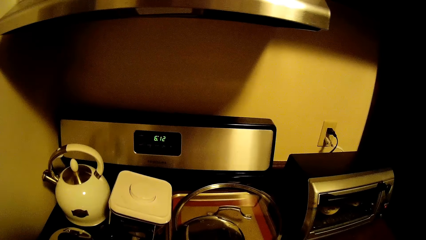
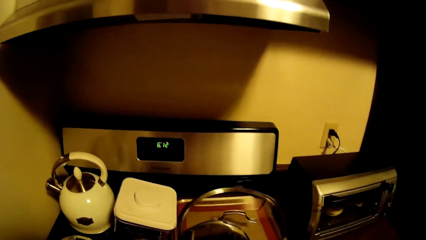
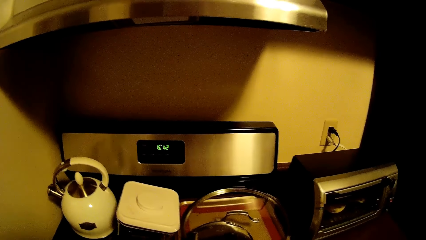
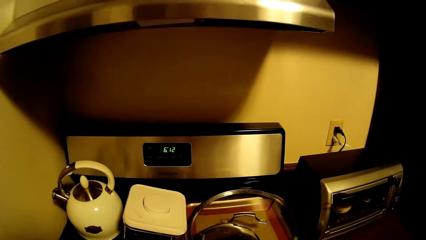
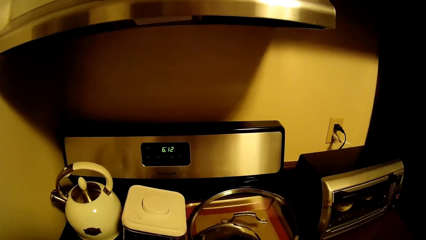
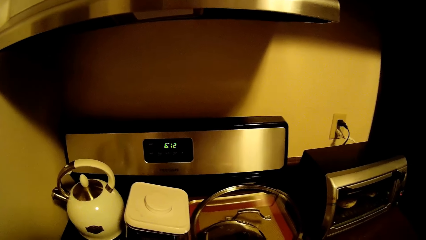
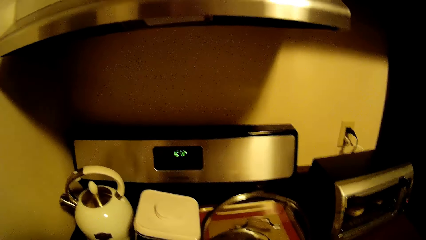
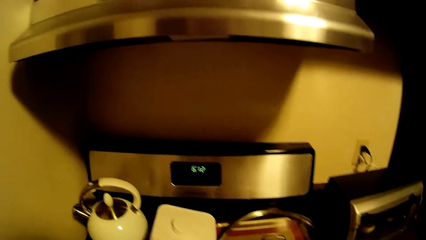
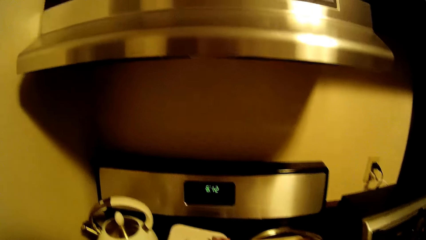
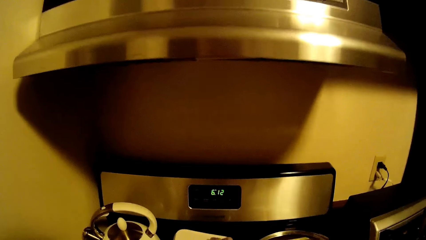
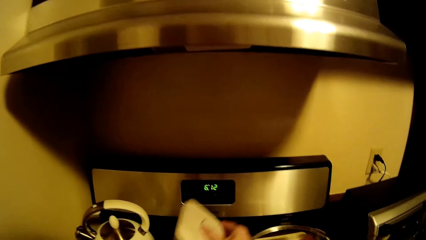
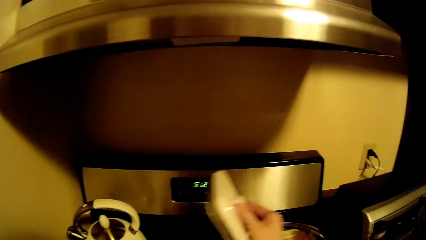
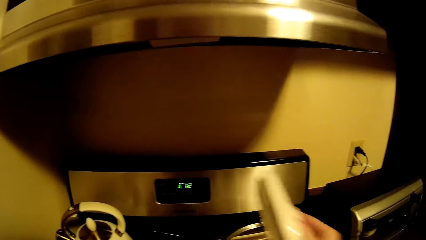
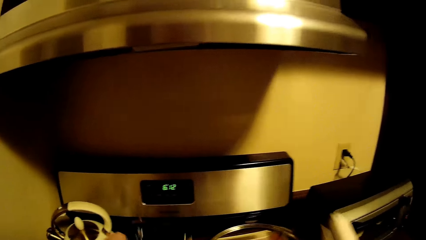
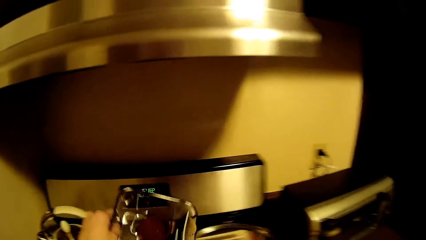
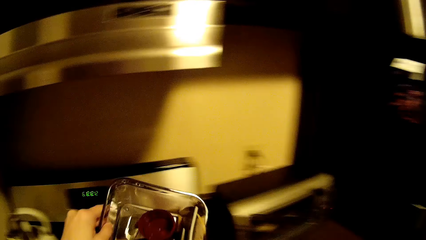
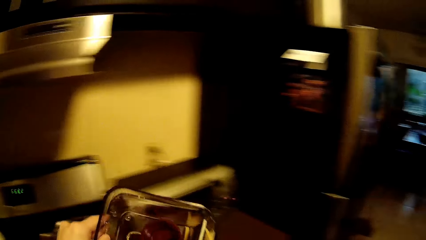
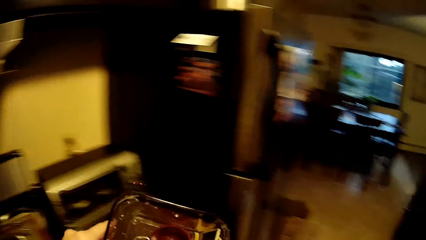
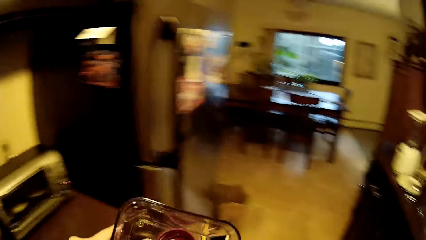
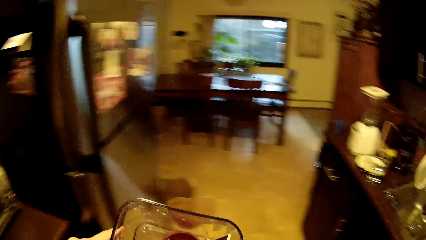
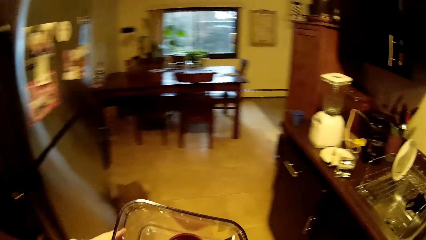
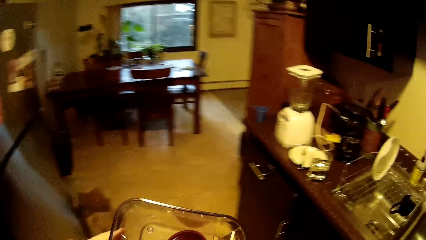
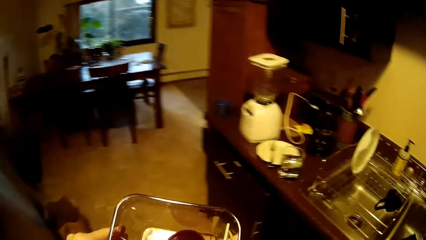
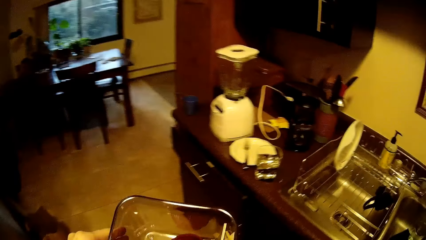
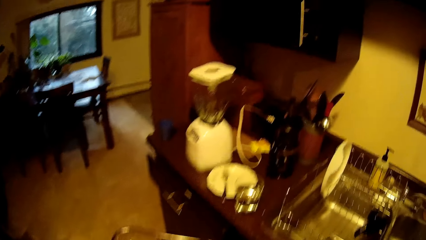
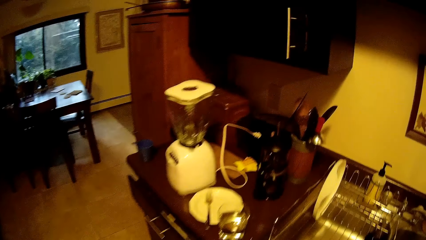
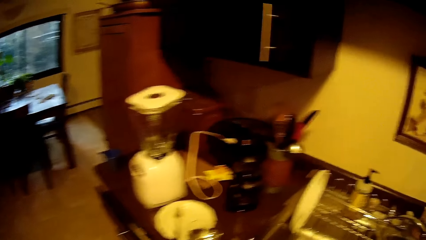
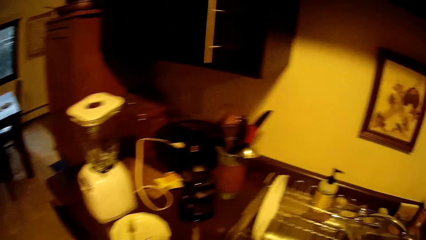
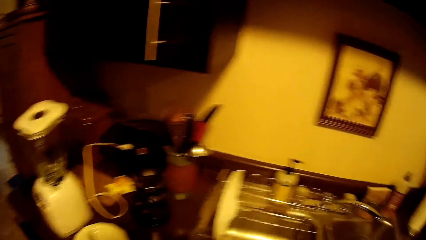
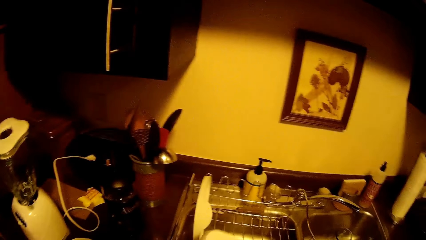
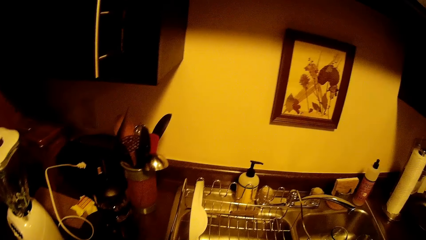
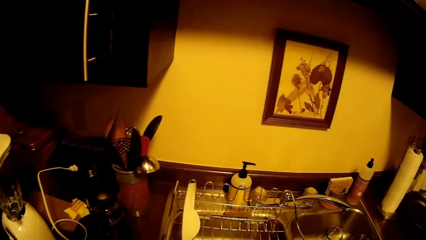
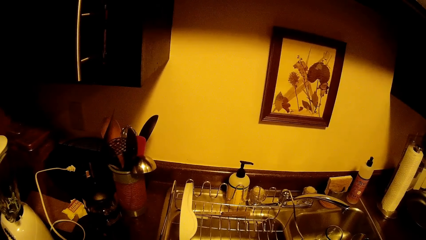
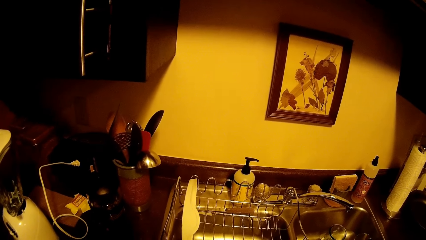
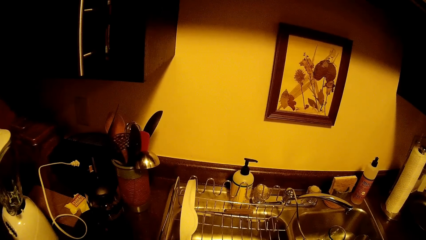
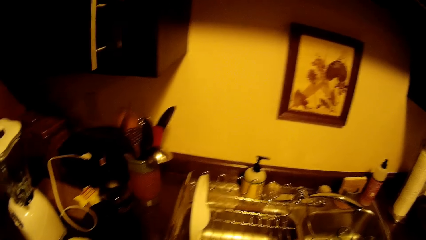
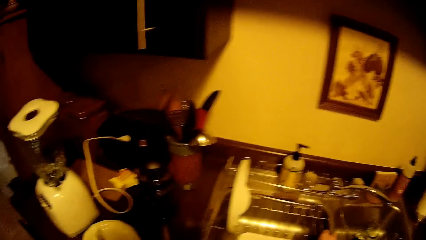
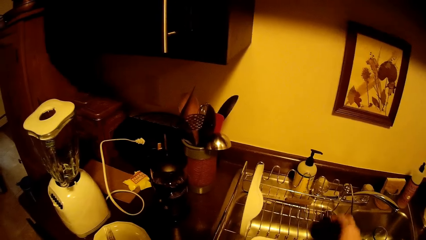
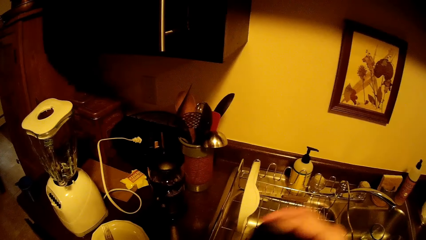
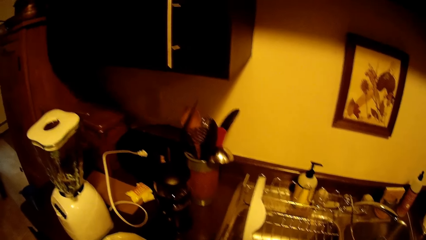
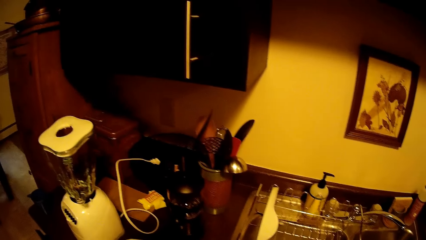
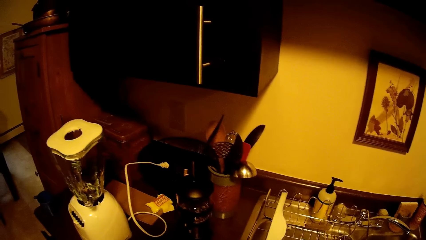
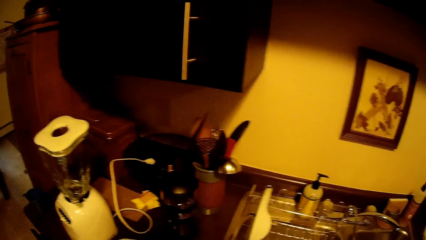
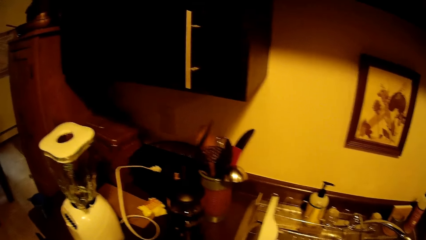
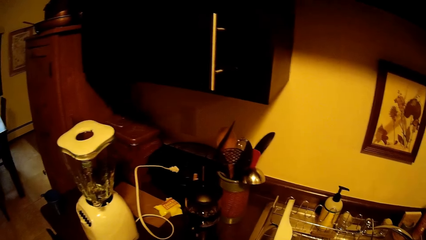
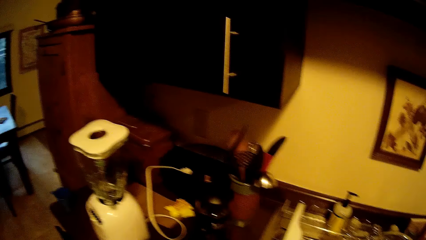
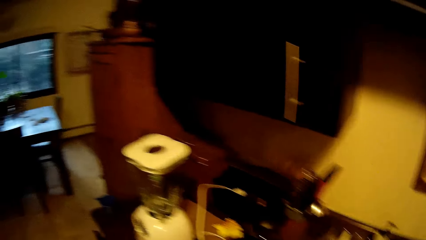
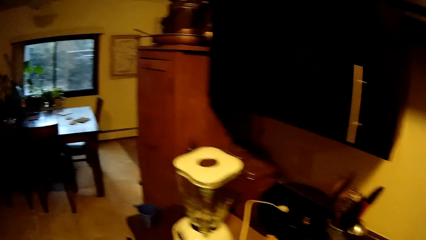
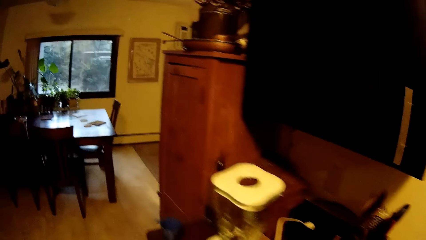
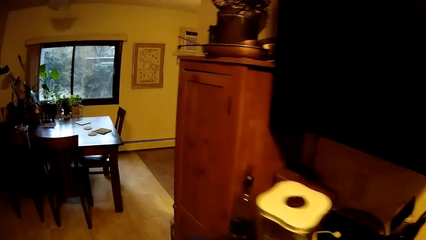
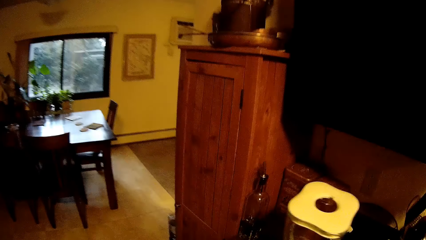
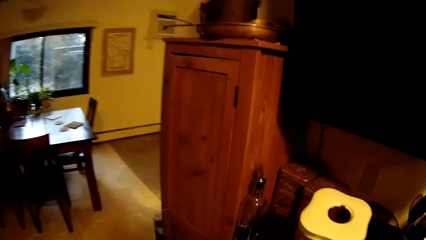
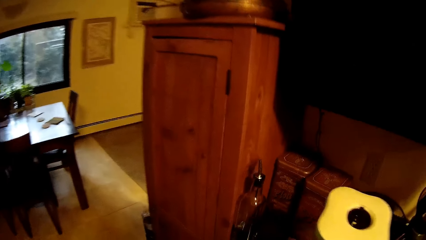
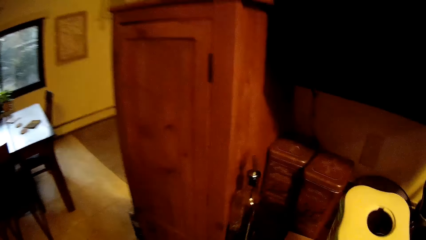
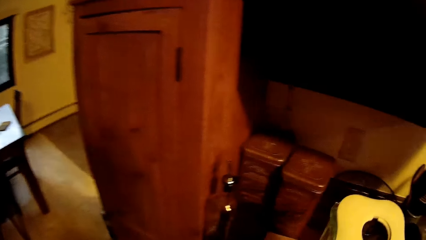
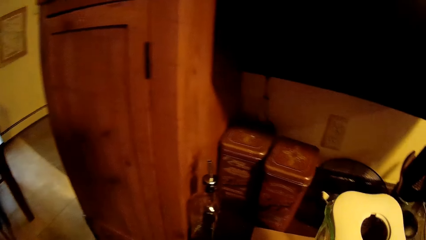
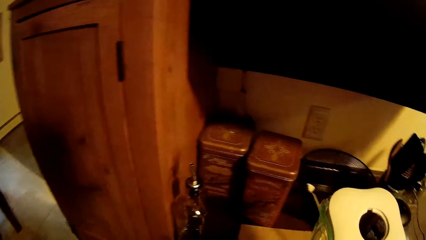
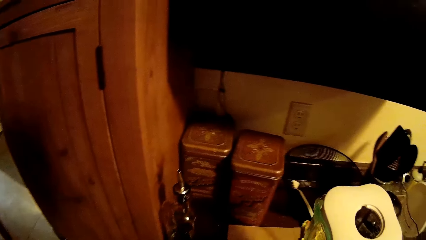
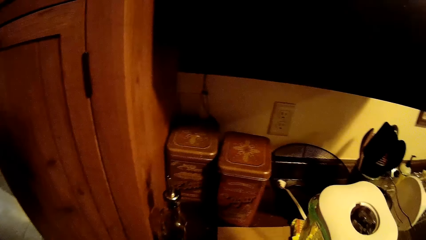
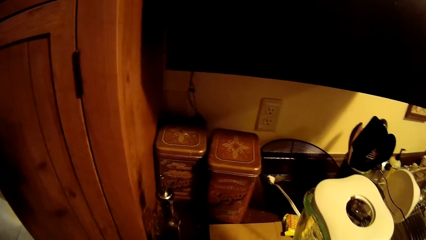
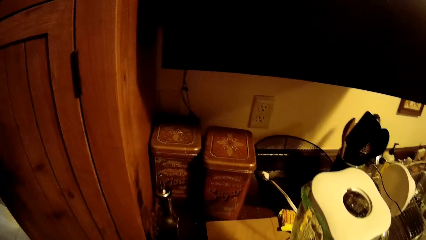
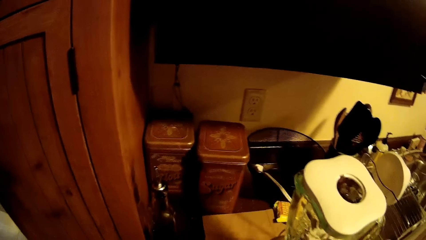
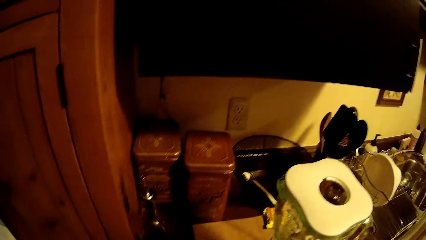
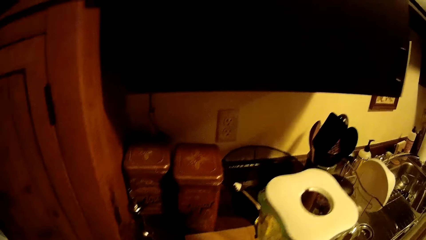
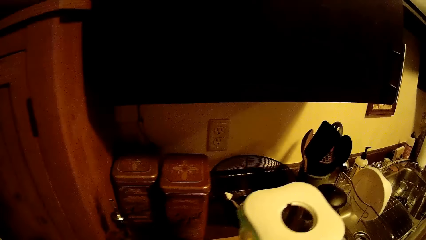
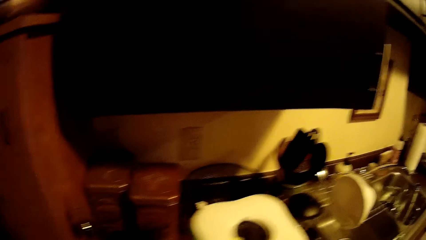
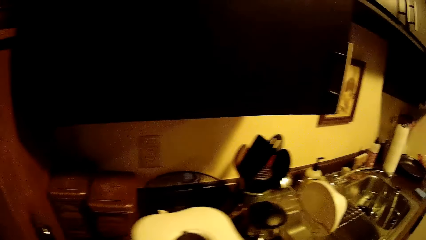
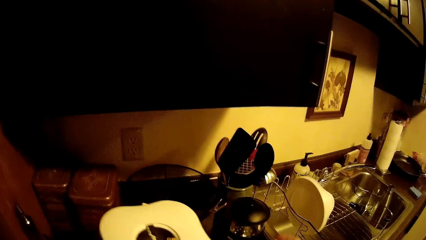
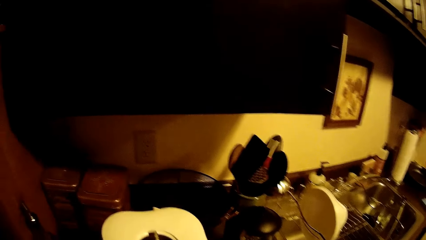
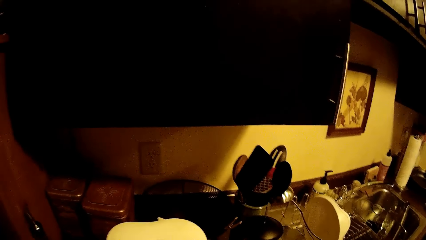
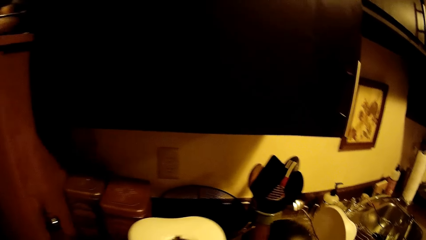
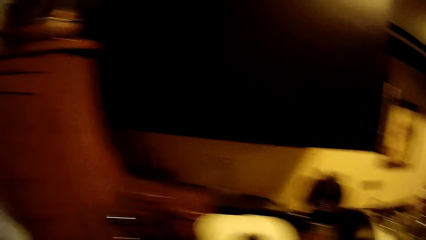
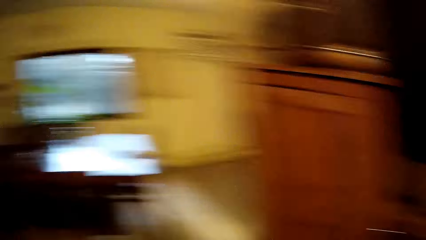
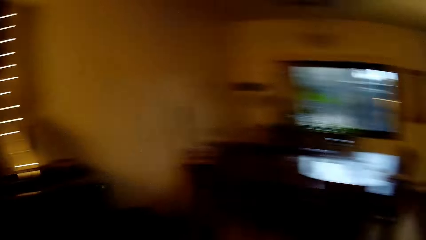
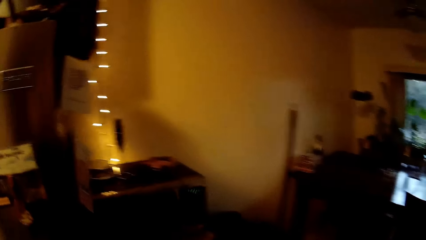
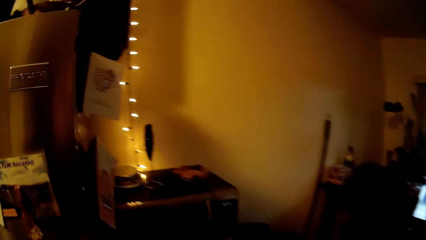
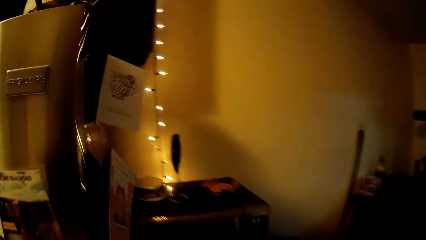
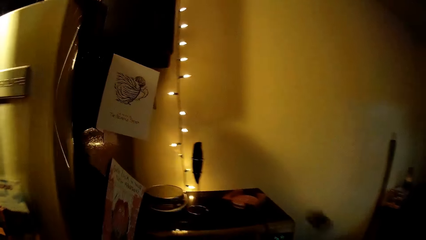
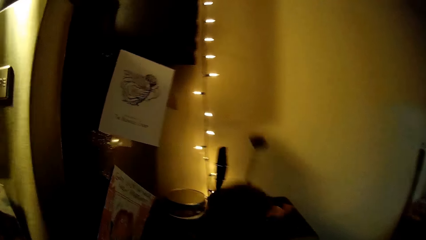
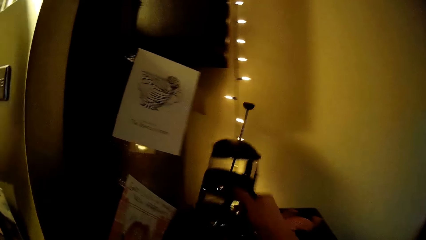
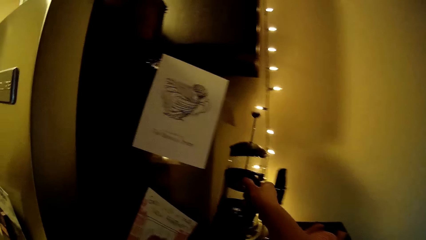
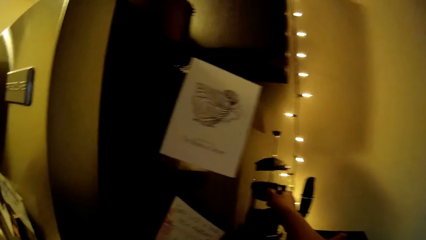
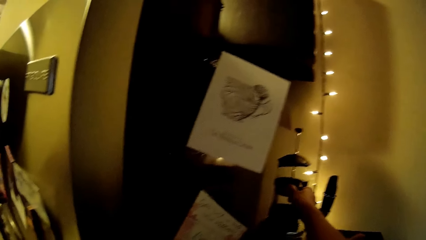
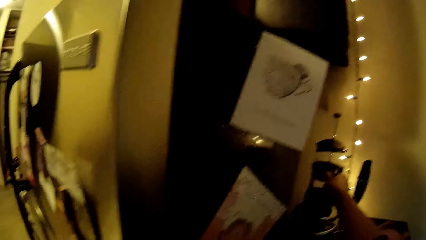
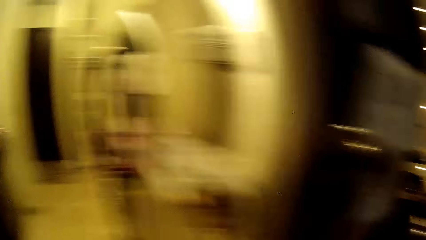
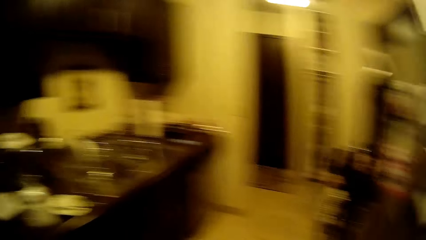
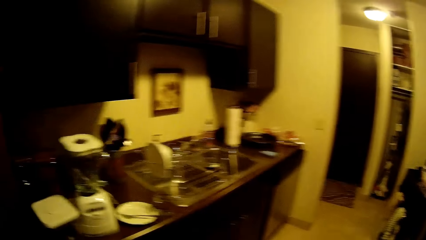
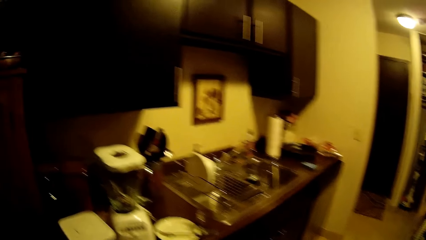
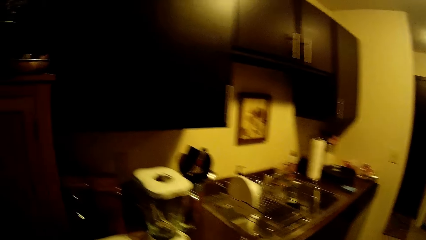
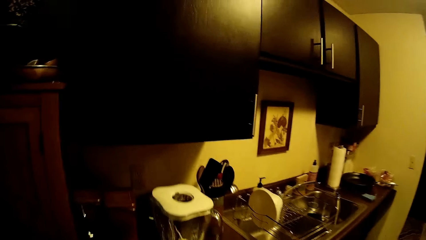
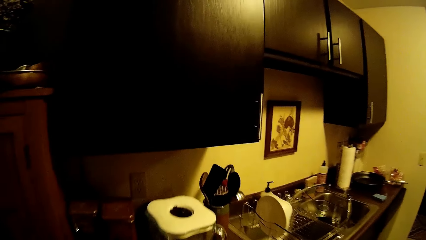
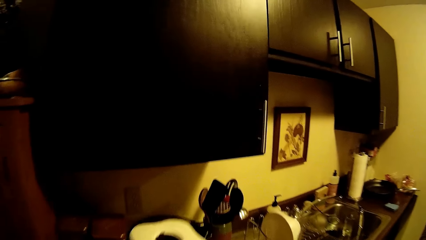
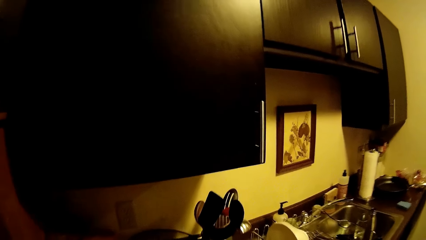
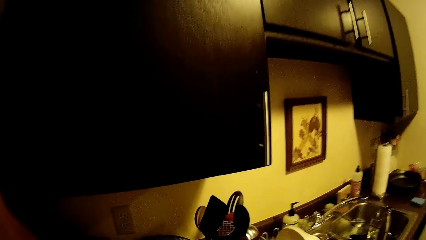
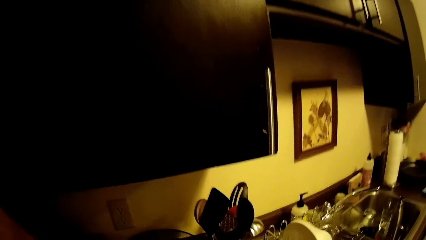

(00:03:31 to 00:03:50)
The camera wearer picks up a plastic with his right hand. He holds a bowl with his left hand. He drops a blender on the microwave with his right hand.
